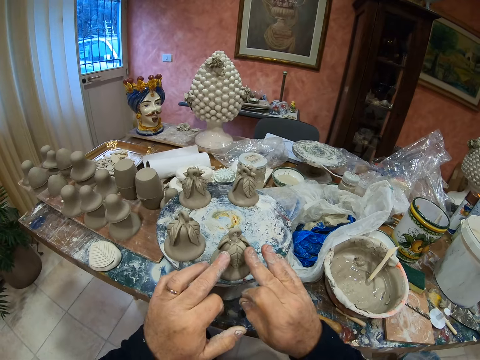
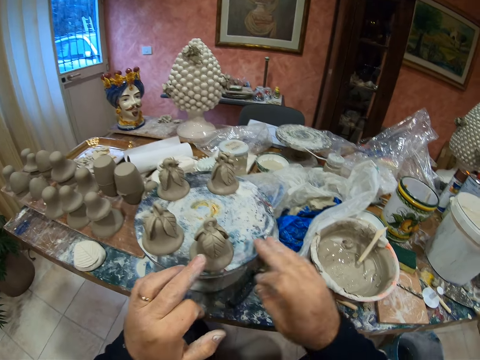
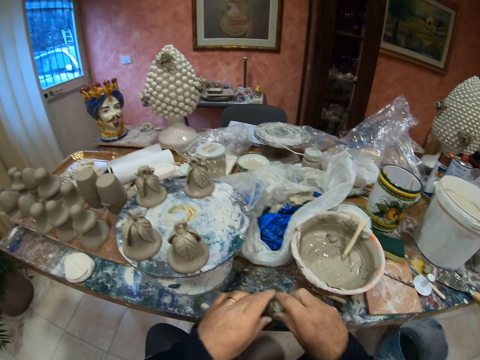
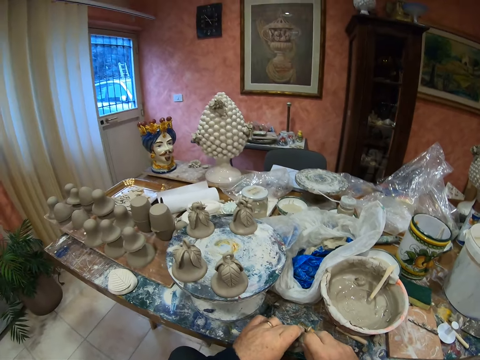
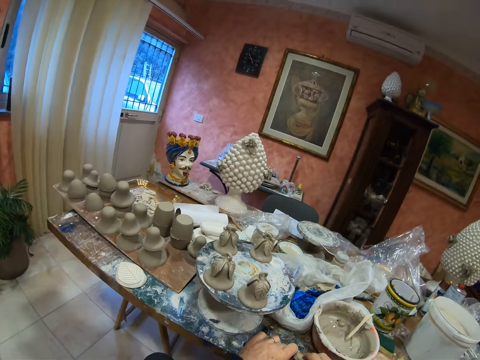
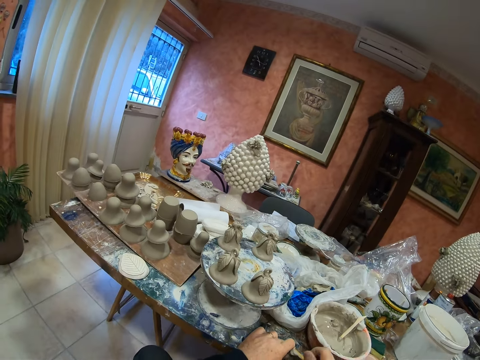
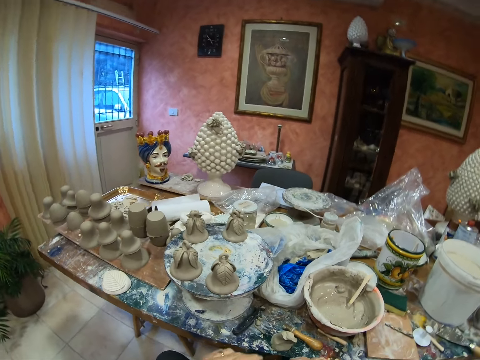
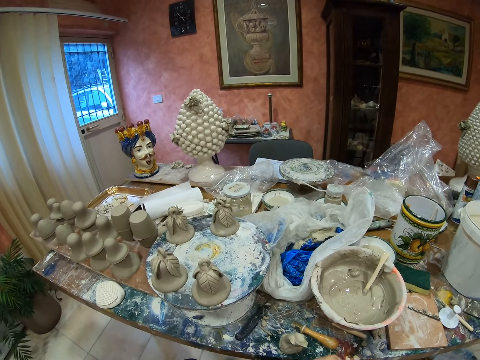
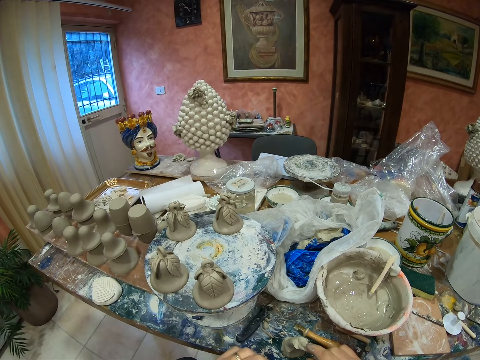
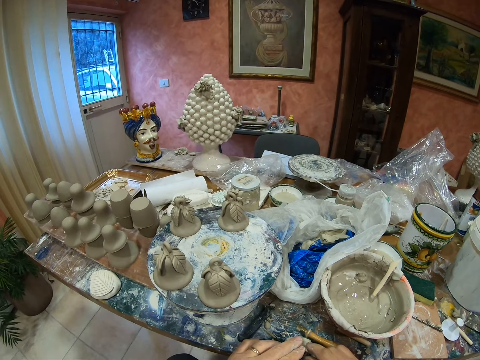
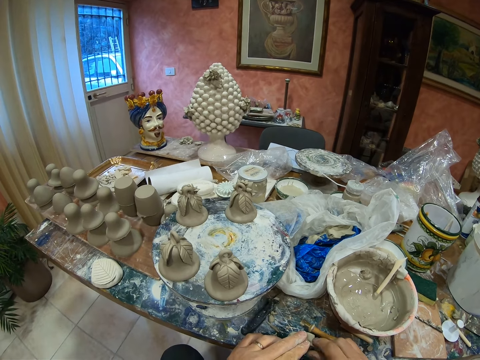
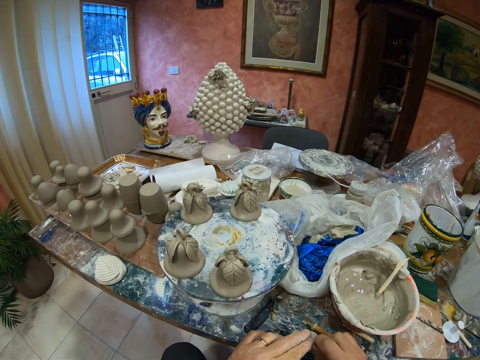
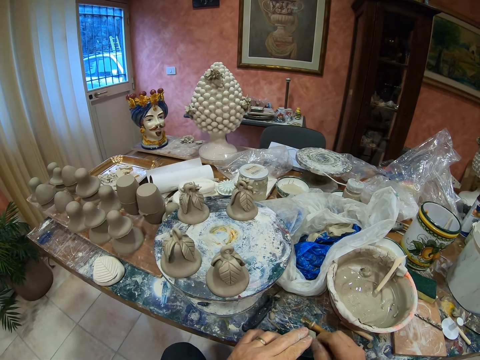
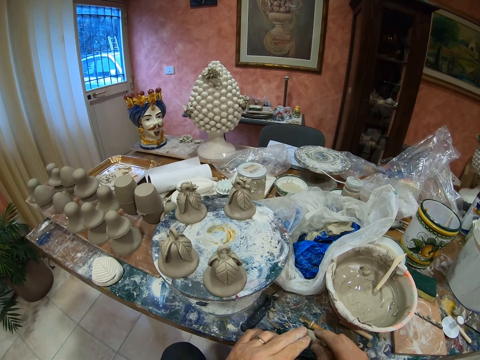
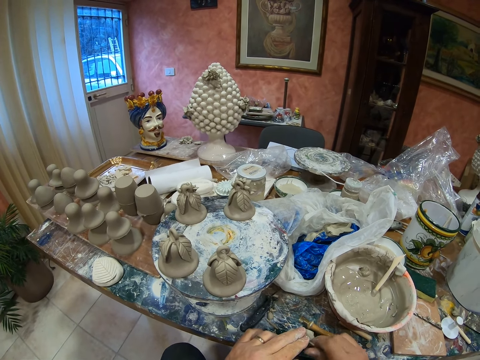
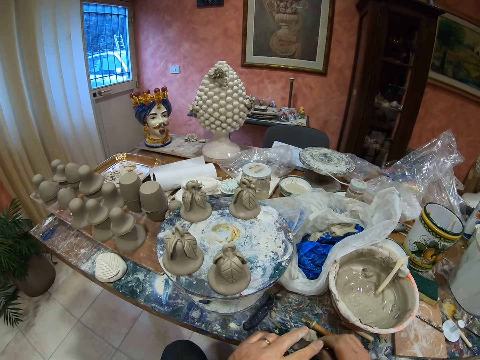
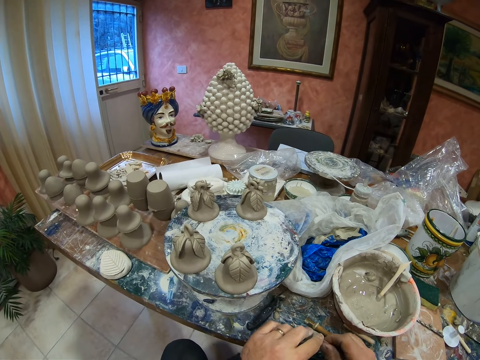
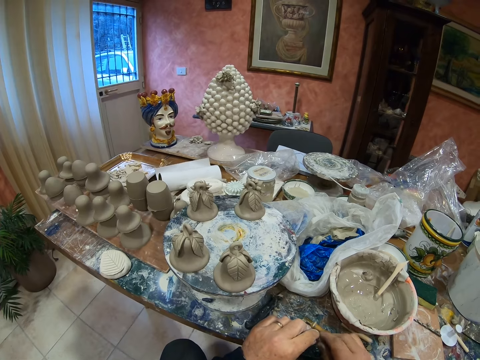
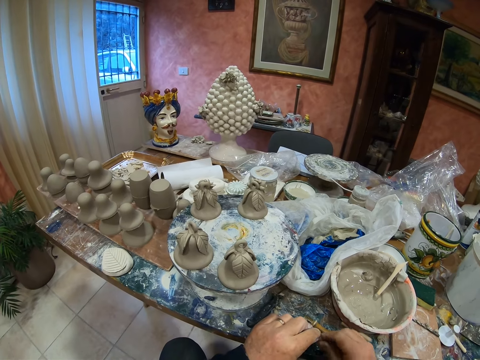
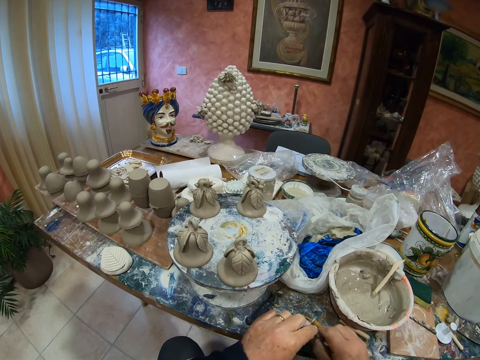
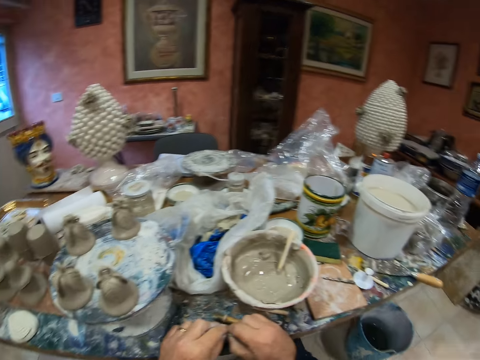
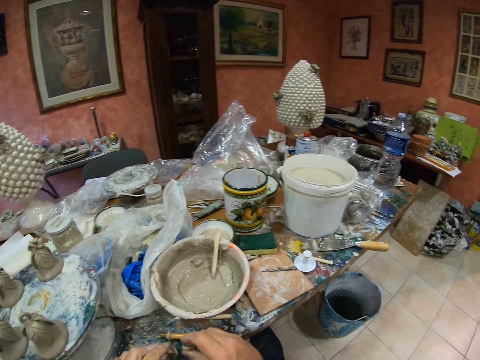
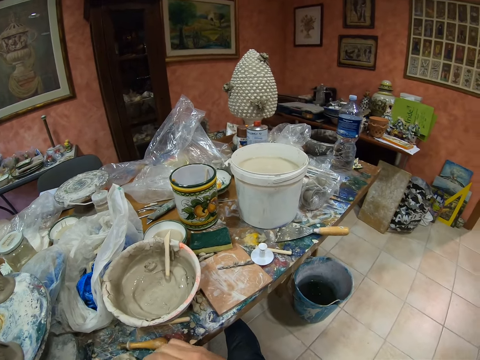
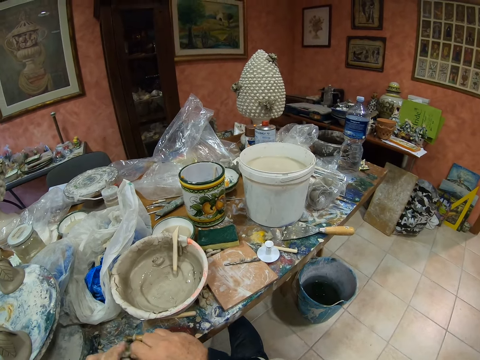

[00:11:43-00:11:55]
The camera wearer touches the clay portrait. They cut the clay. They mold the clay.

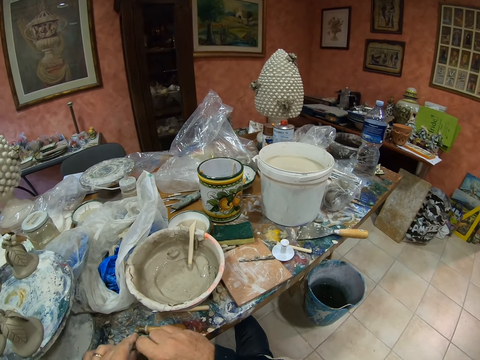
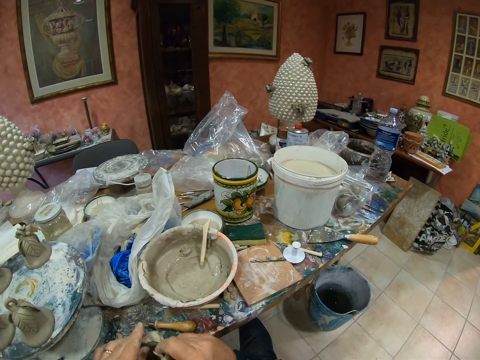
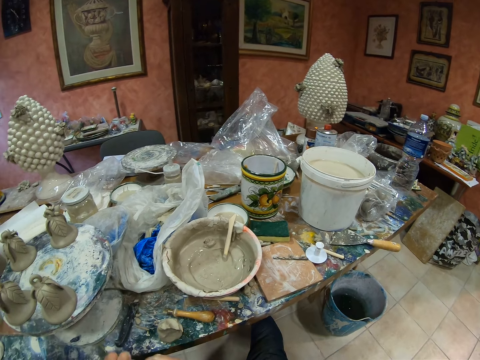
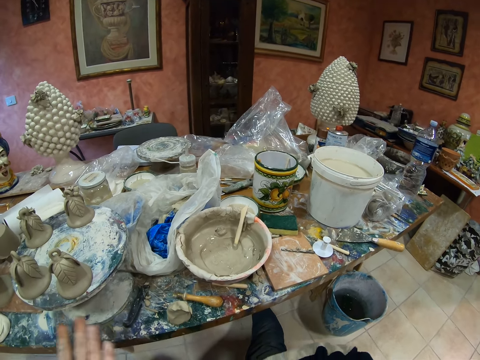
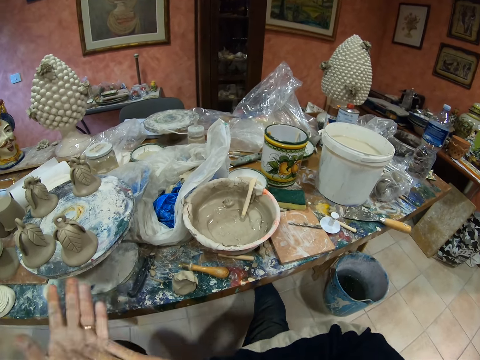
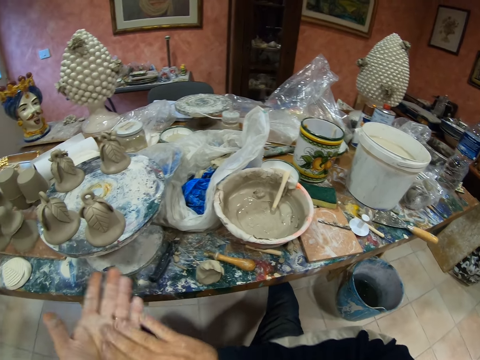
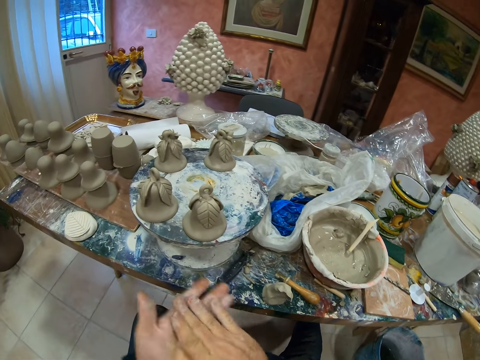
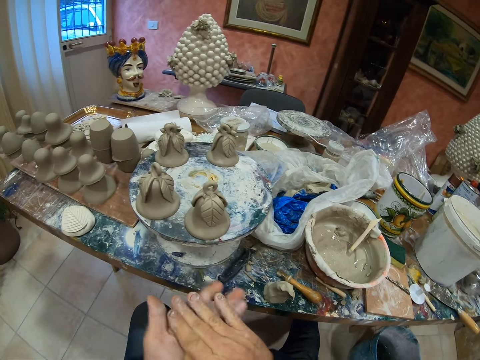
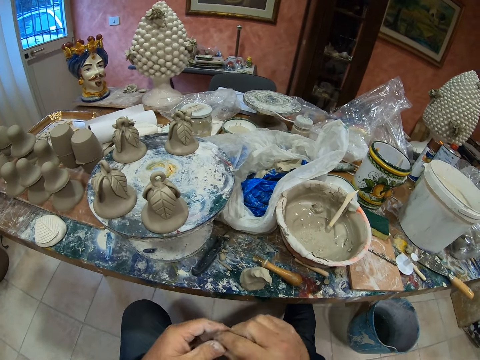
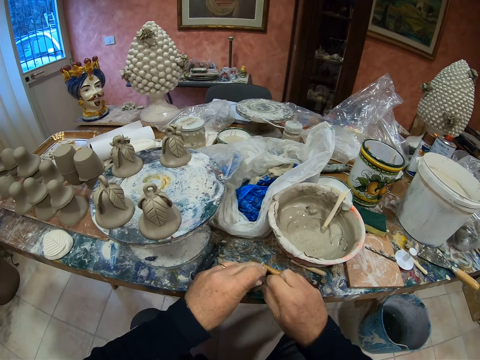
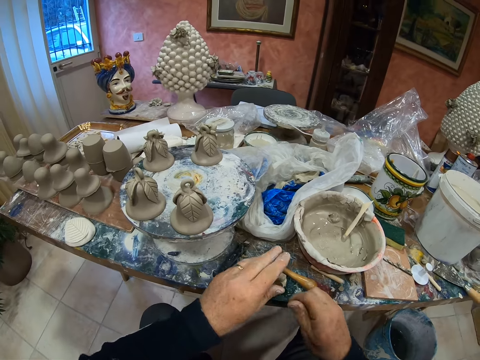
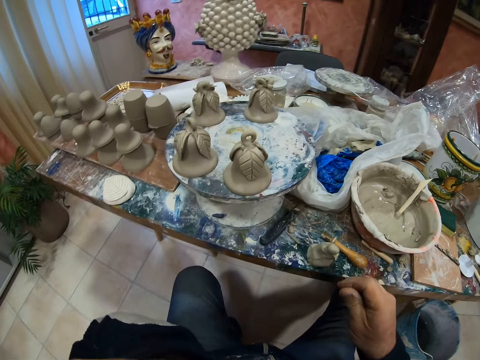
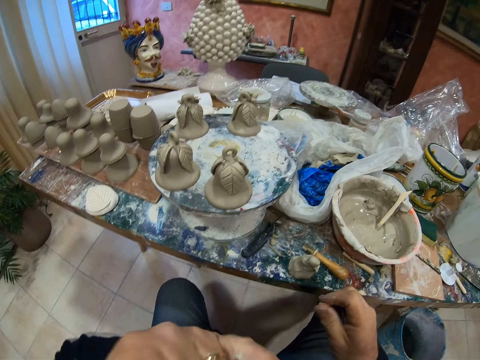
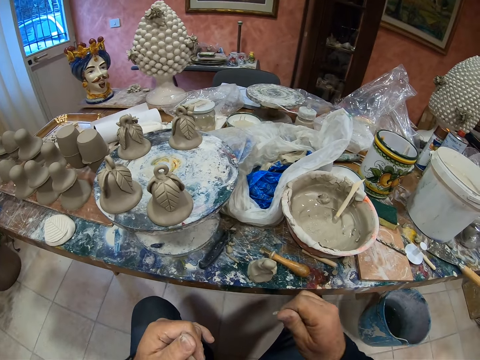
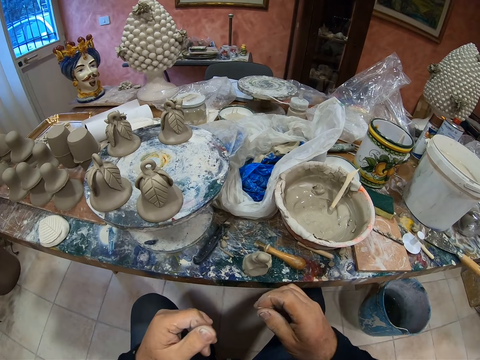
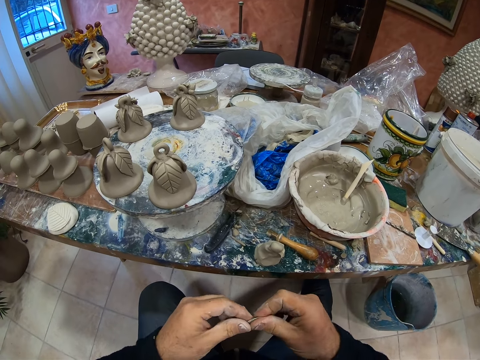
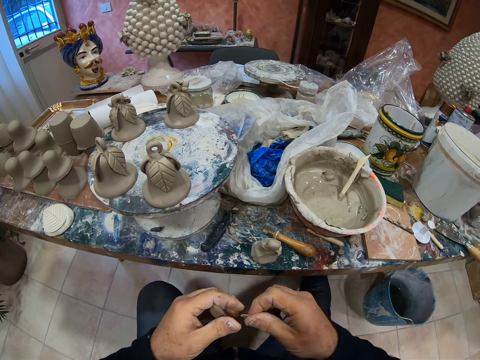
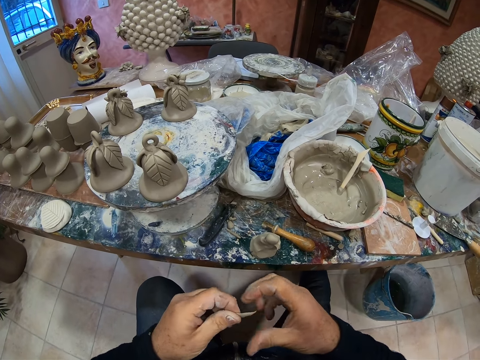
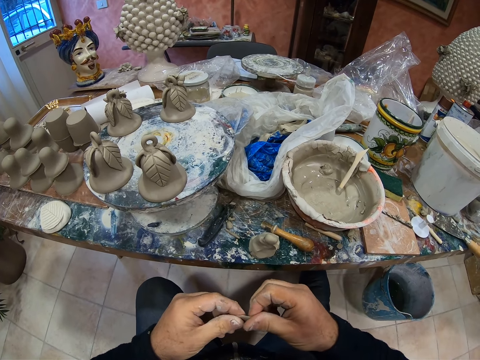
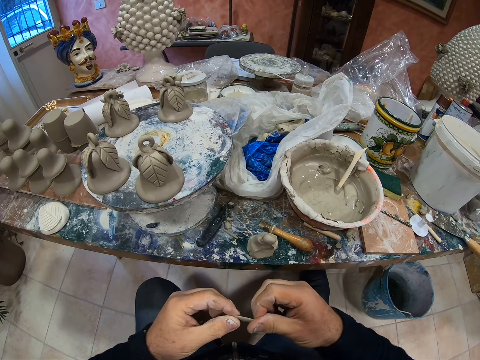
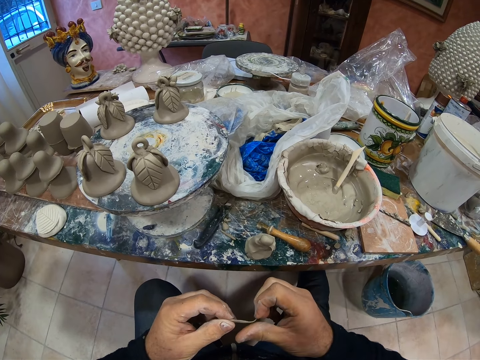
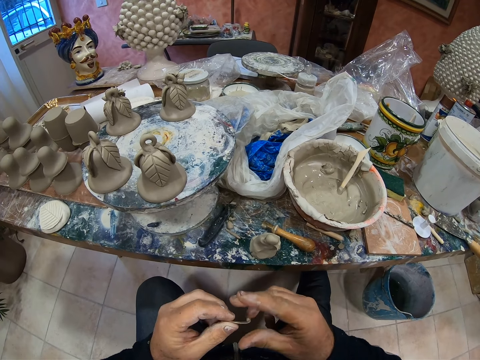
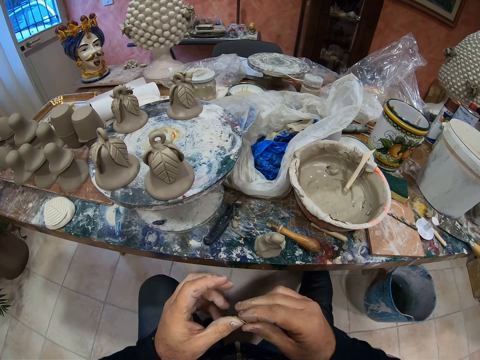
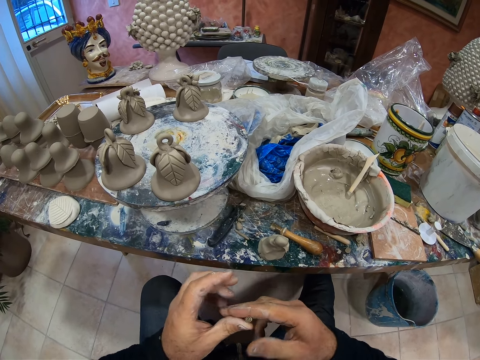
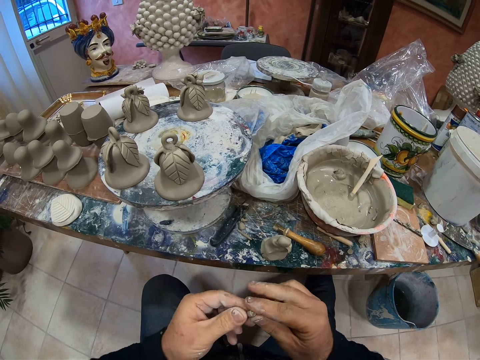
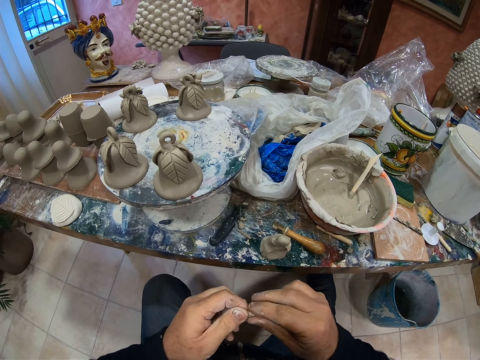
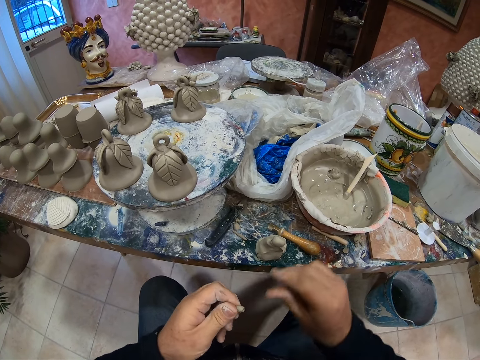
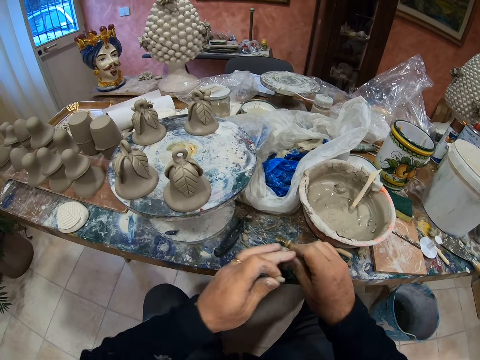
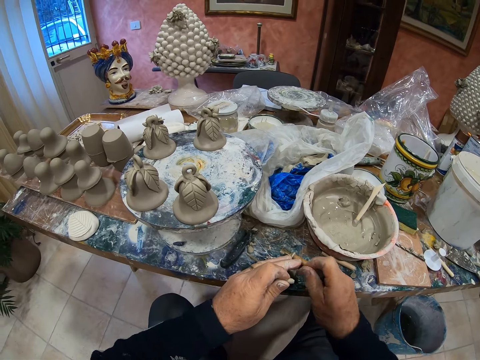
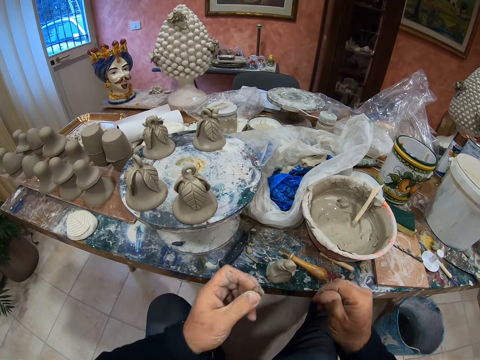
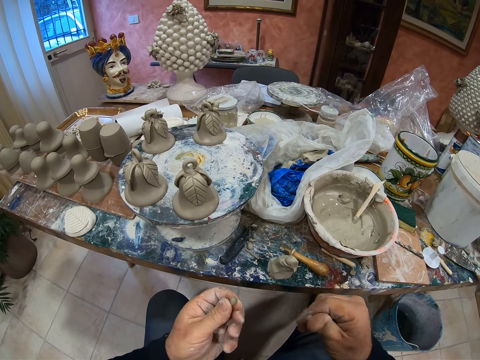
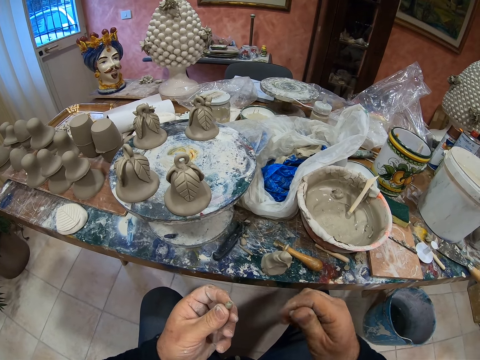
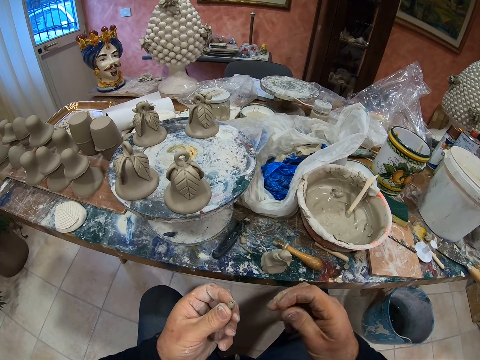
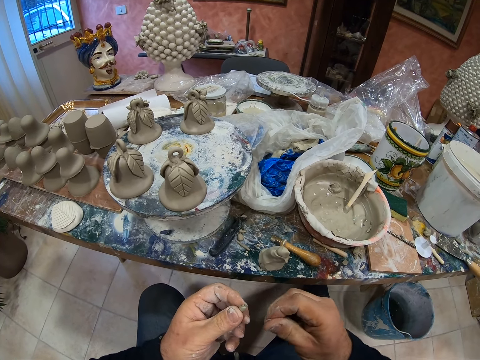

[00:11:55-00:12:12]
The camera wearer rubs his hands. He rolls the paste with his hand. He cuts the clay. He touches his nose. He molds the clay. He cuts the clay. He rolls the clay on his hand.
